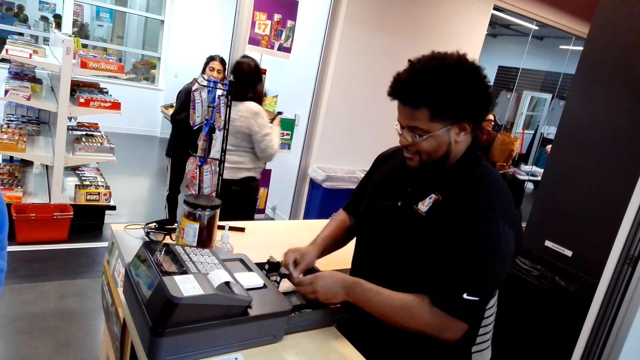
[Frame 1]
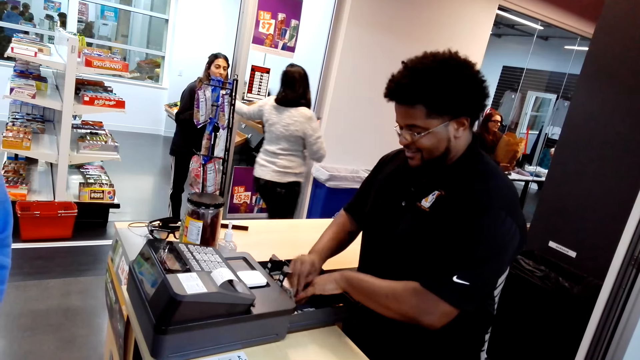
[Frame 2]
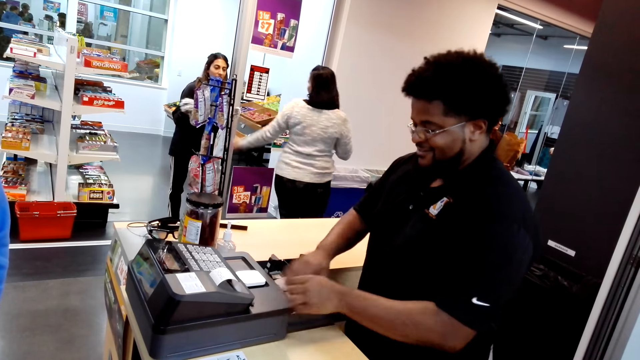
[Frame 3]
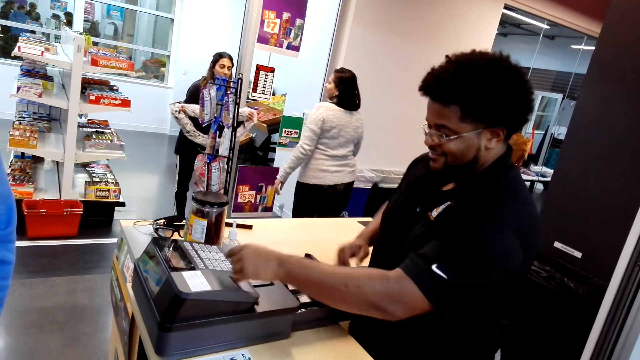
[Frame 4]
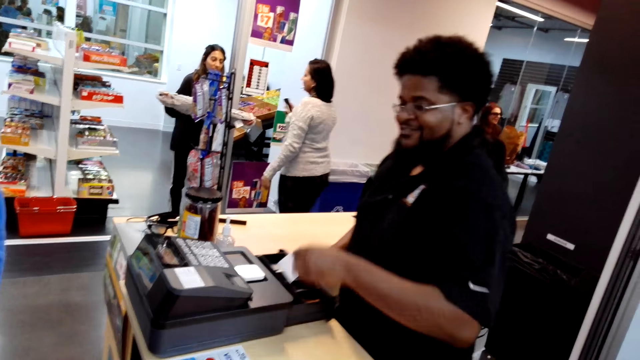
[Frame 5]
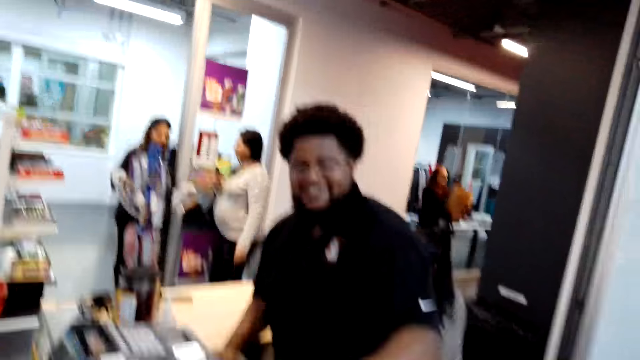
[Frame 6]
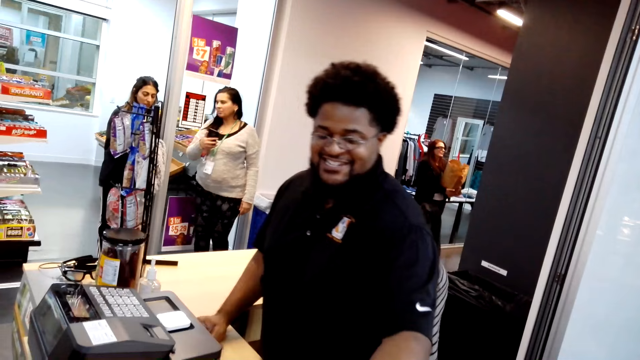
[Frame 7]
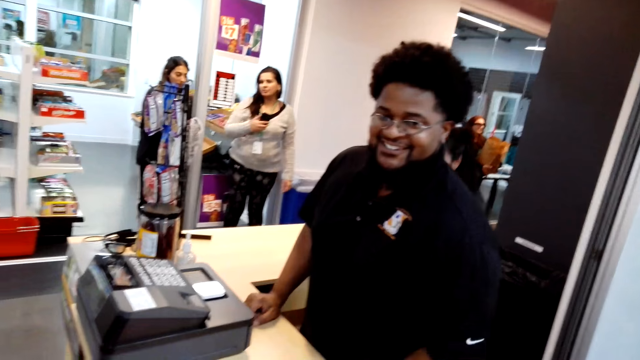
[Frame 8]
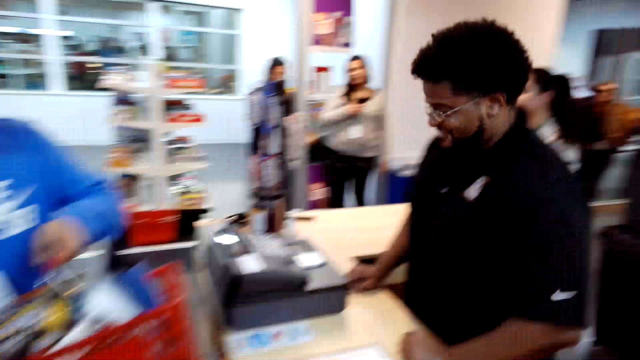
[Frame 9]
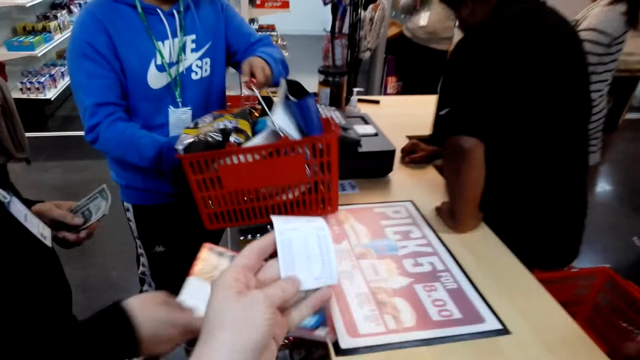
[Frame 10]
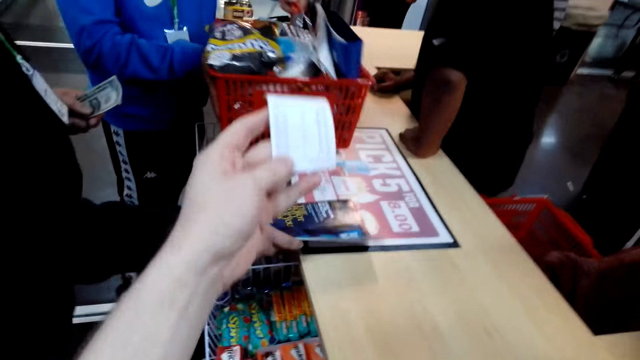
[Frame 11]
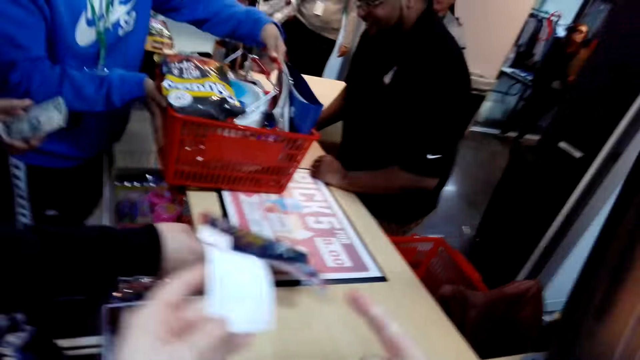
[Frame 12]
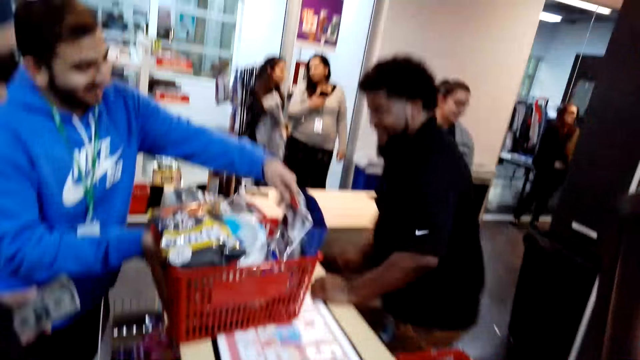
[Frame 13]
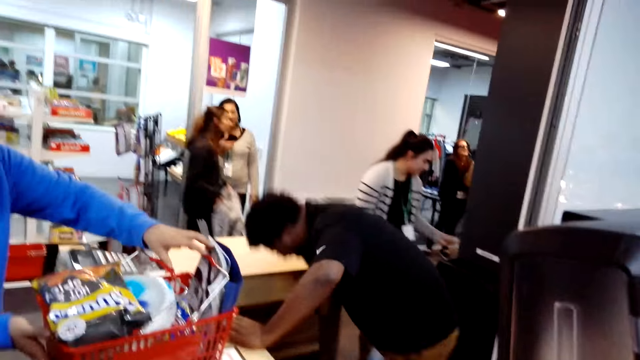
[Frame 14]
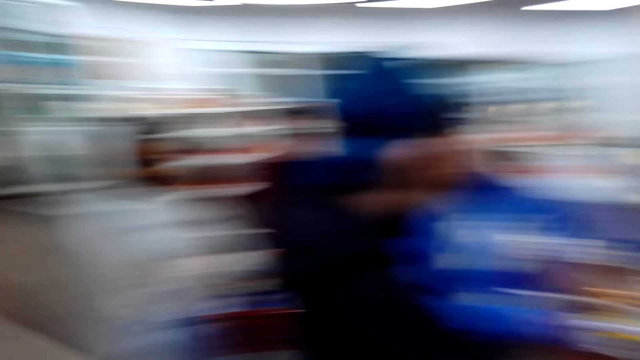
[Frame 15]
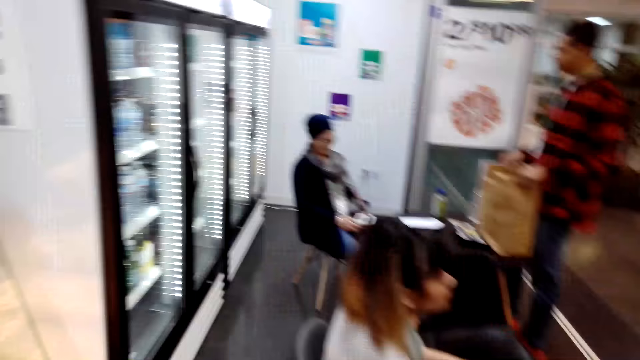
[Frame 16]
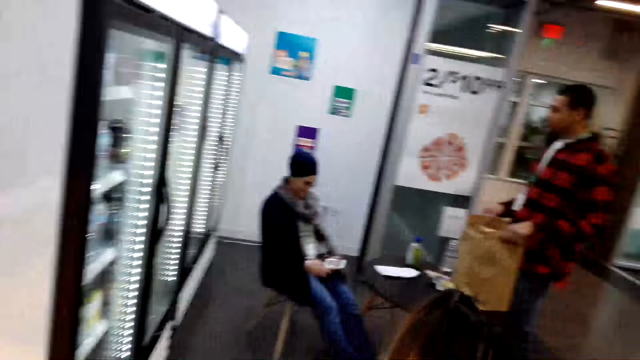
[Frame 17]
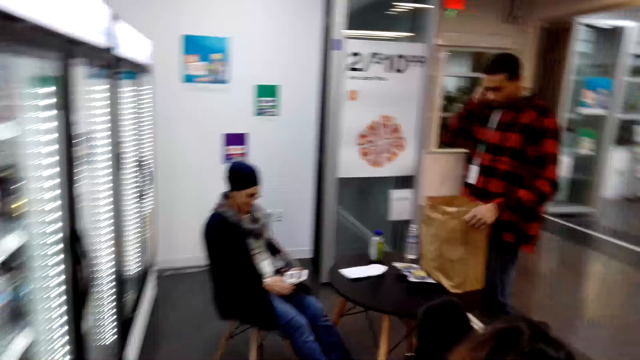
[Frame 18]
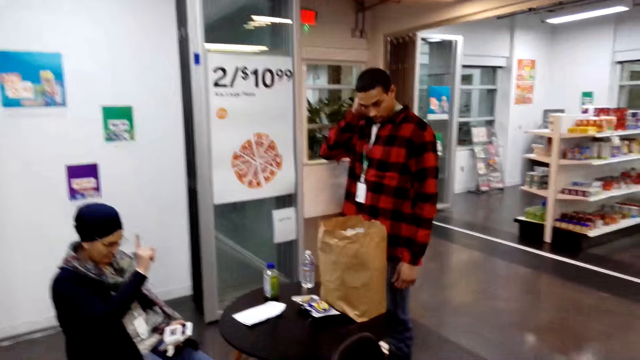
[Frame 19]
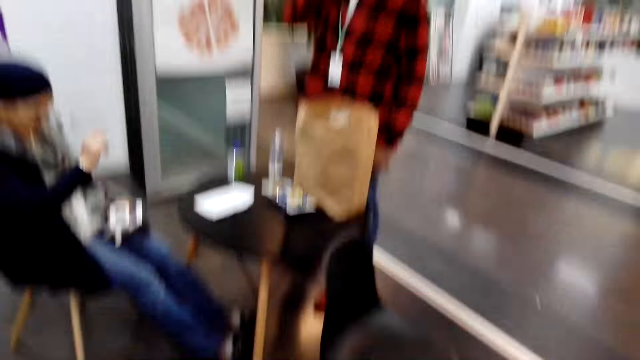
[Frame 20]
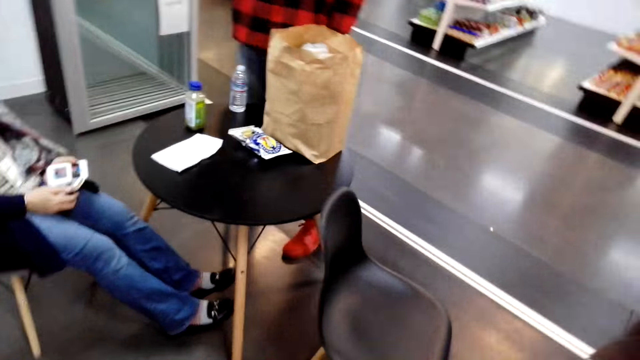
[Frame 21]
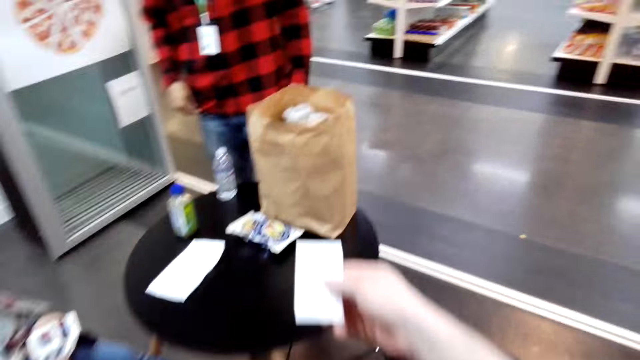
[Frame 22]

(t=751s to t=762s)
The camera wearer interacts with a cashier. The cashier cuts the shopping list. The cashier gives the camera wearer a receipt. The camera wearer looks at the receipt. They hold the shopping list. They walk around the shop.

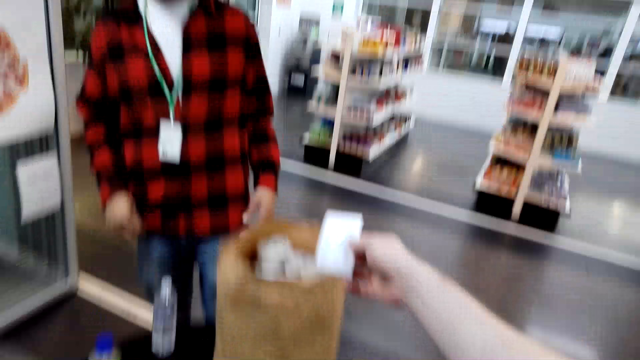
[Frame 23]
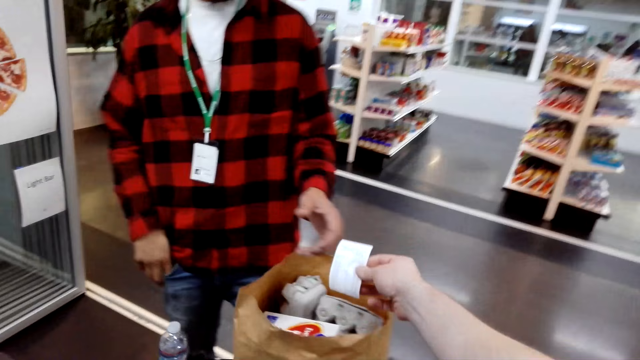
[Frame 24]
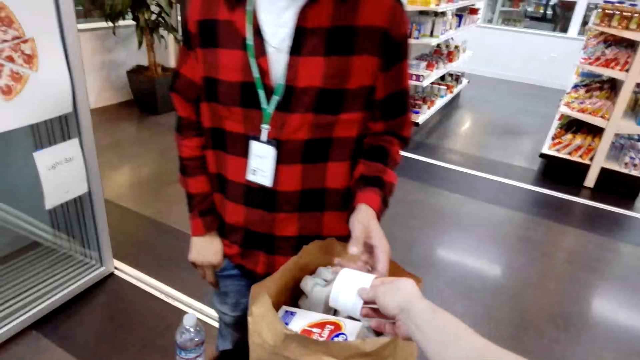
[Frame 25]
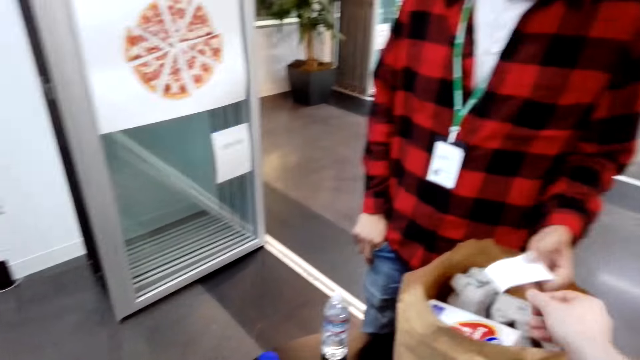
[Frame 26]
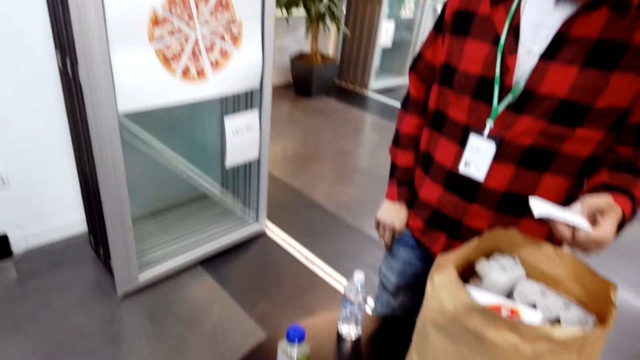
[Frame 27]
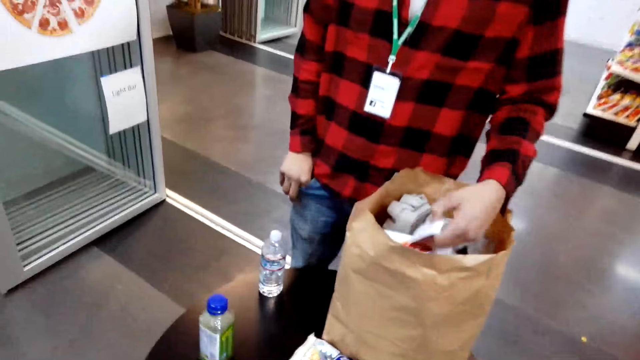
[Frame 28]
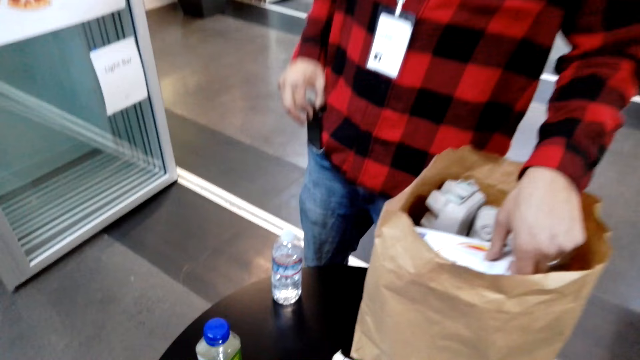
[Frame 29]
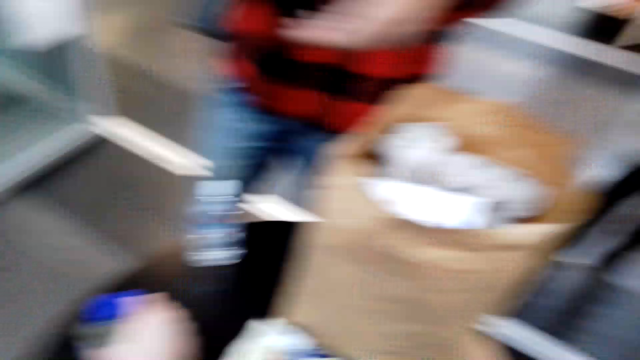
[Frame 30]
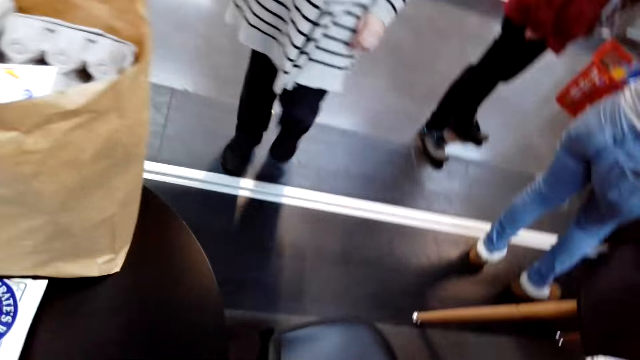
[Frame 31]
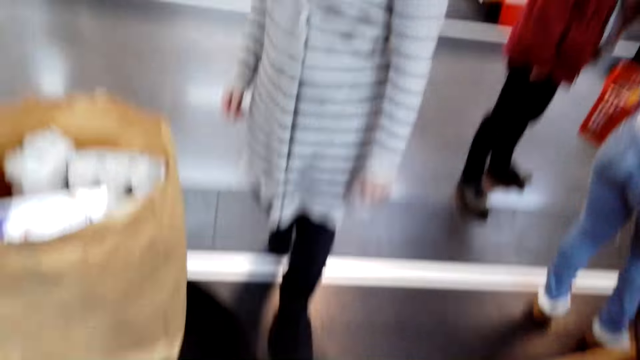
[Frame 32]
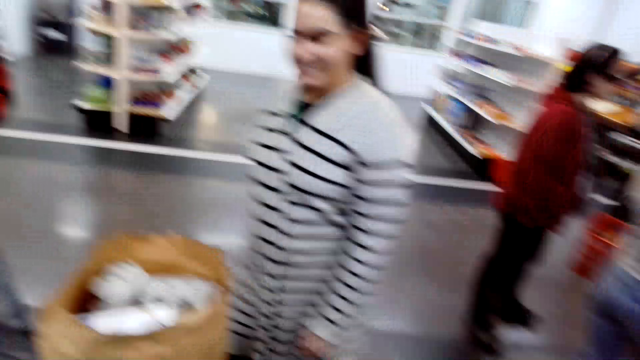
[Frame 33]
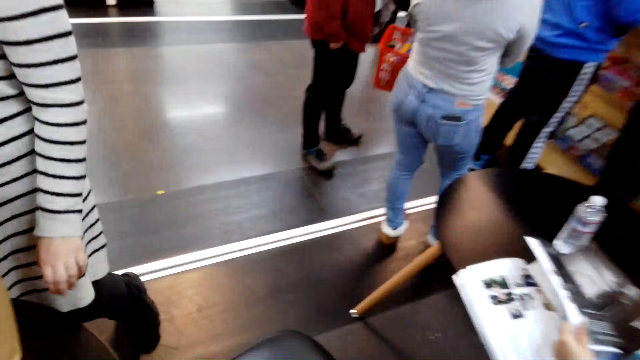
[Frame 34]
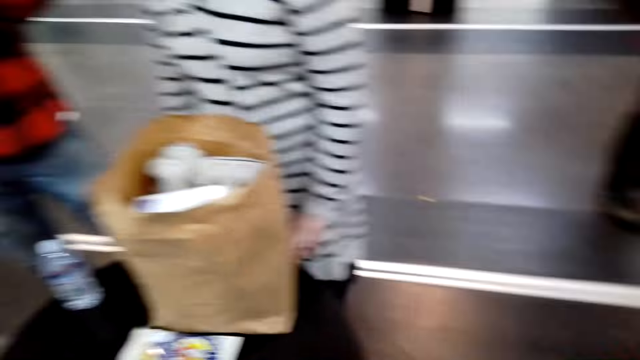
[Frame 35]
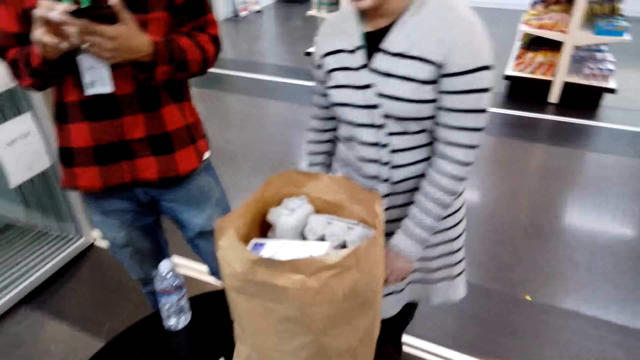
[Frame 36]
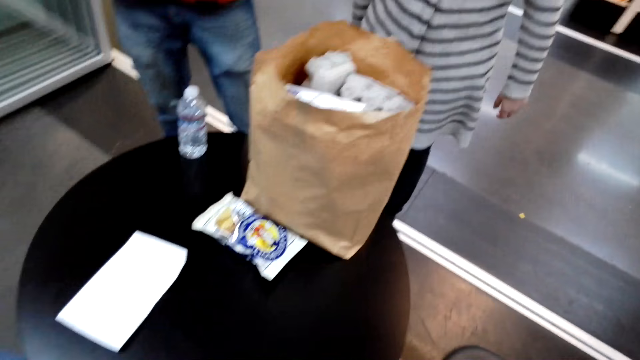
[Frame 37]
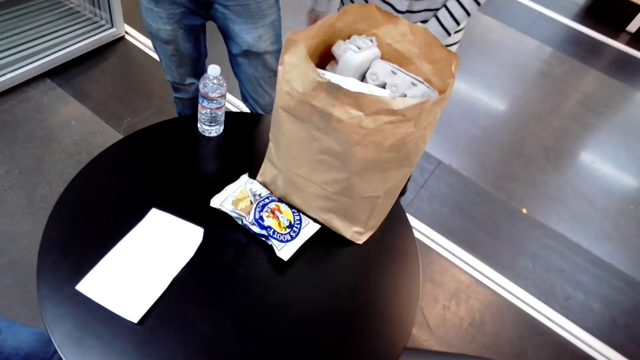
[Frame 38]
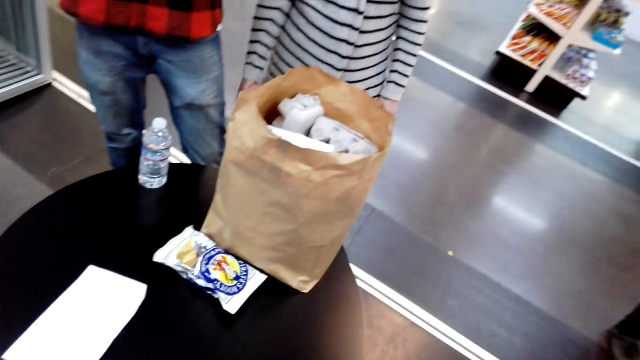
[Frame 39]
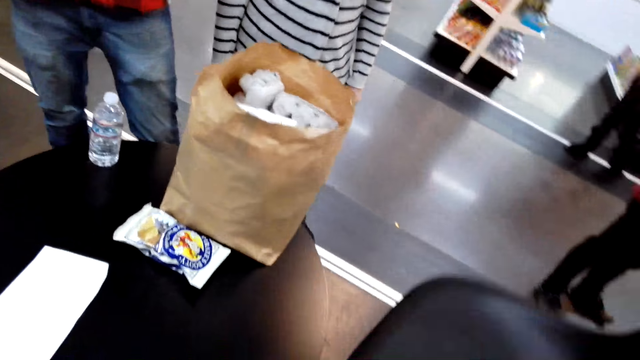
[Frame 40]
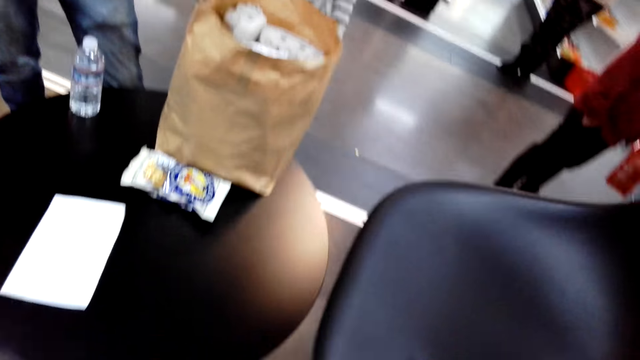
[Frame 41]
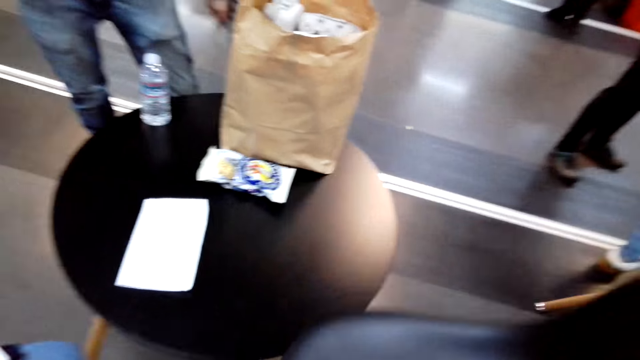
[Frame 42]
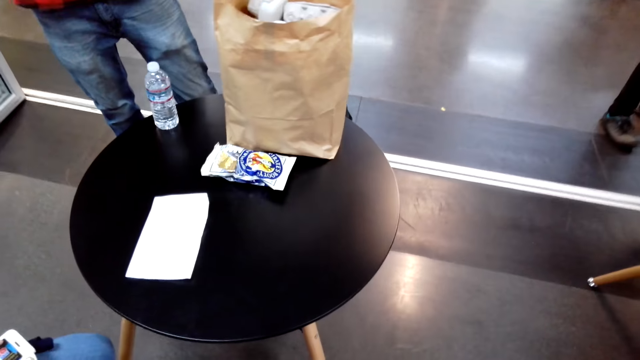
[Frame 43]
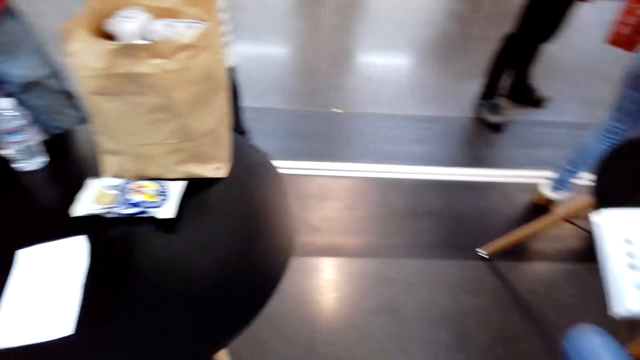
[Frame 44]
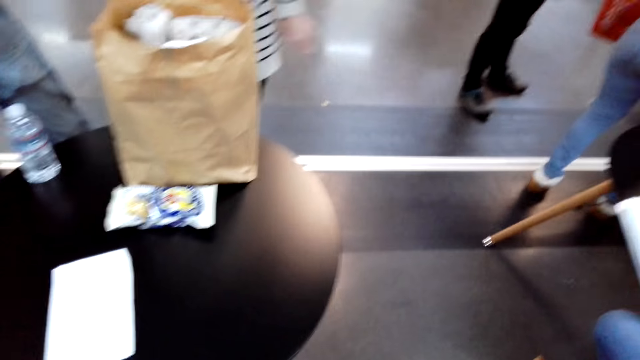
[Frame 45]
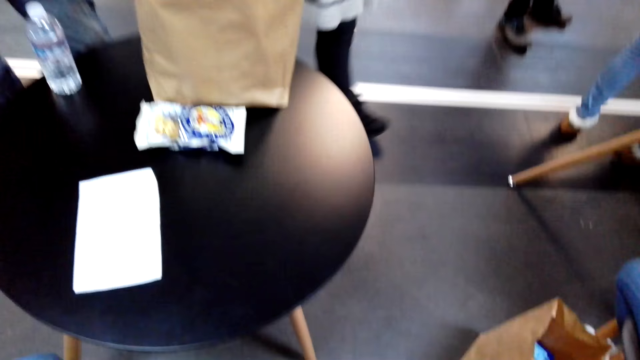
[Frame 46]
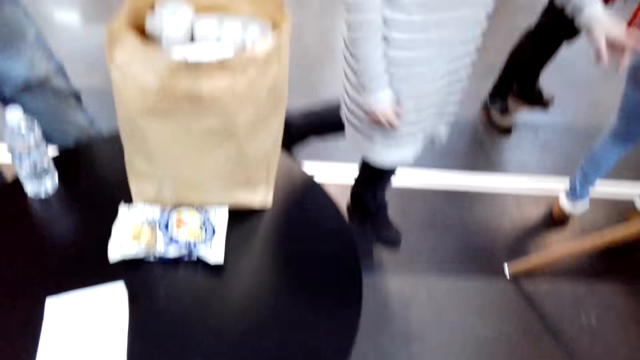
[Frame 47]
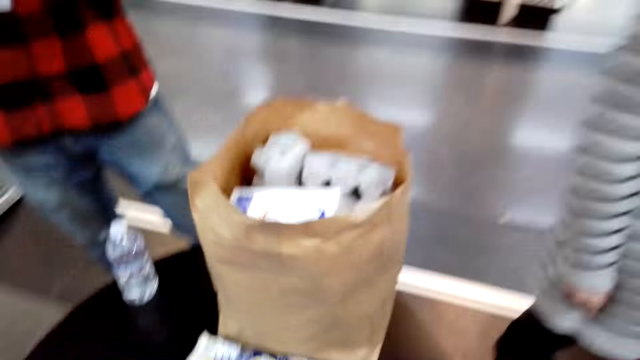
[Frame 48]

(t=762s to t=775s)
The camera wearer gives a man a receipt. They place the shopping list on the items. The man holds the receipt. The man puts the receipt in the paper bag and takes out the phone from the pocket. The man looks at the phone. The camera wearer carries a chair. They put down the chair.
